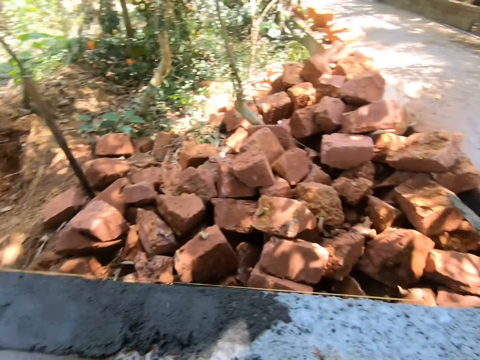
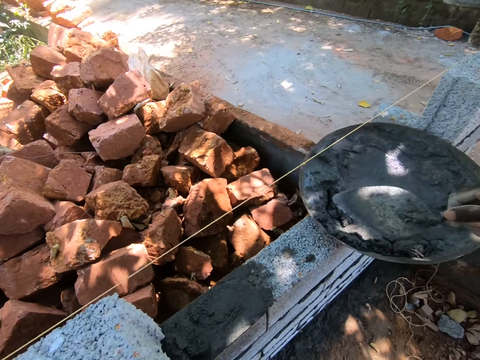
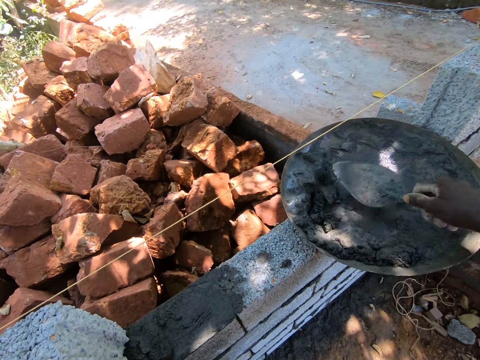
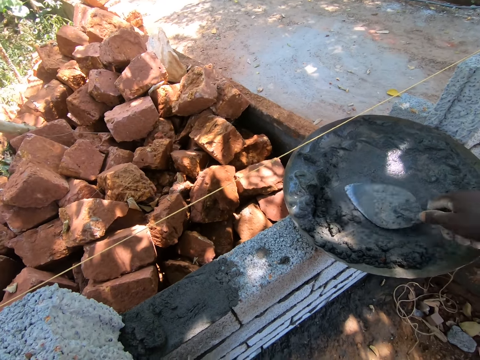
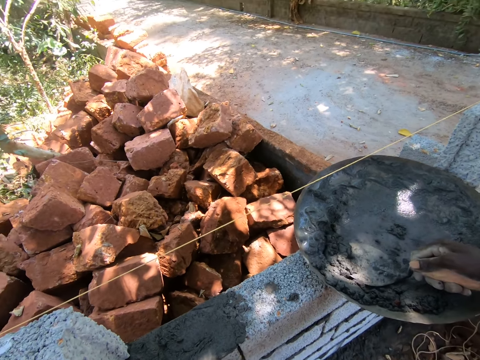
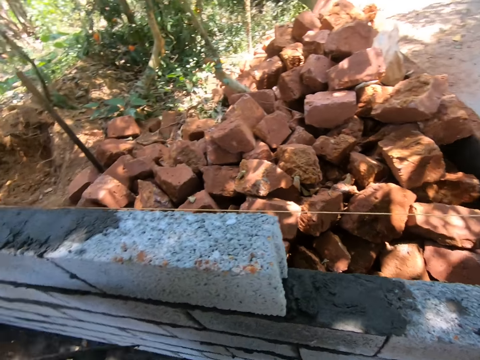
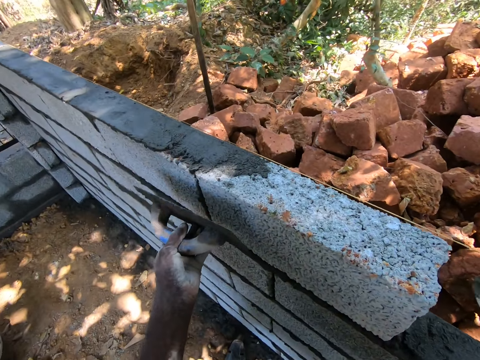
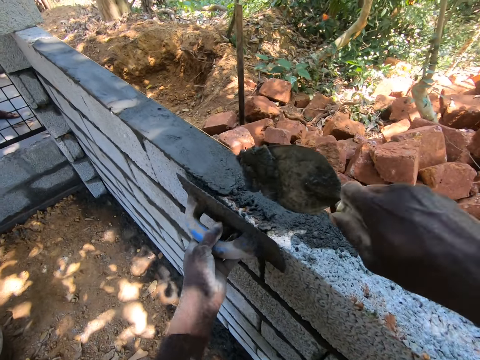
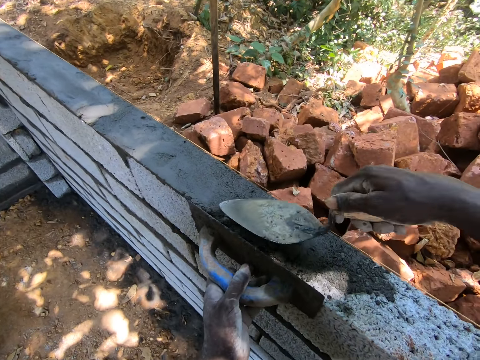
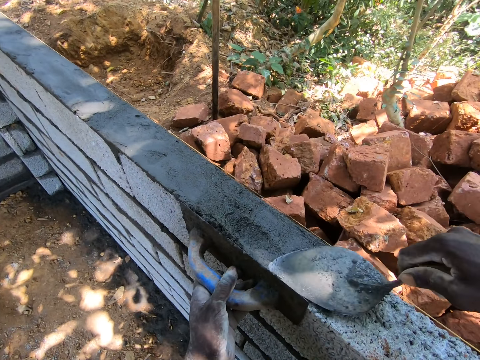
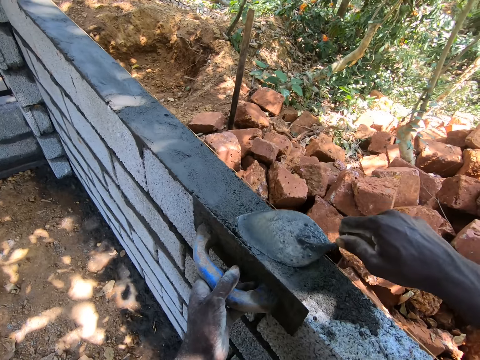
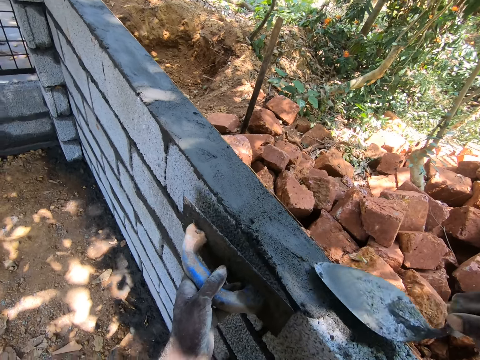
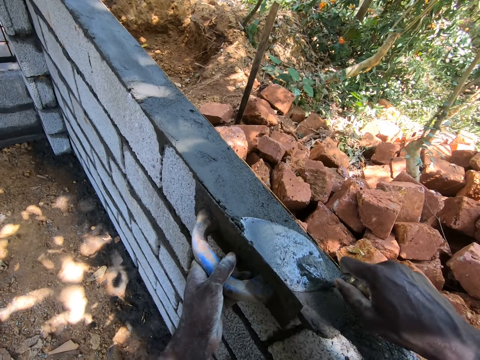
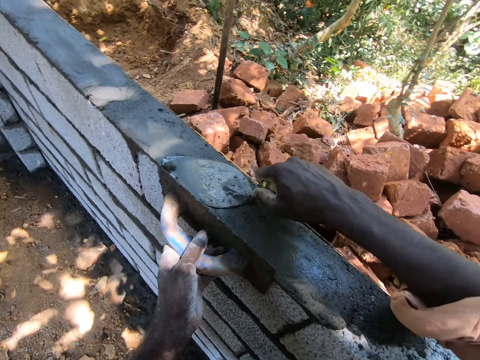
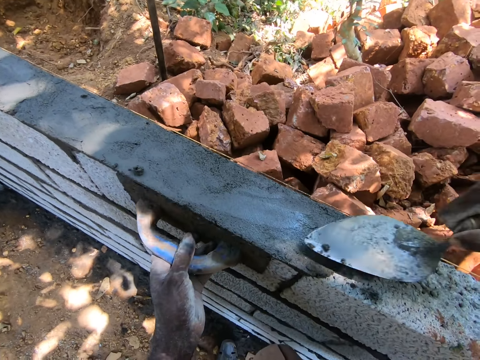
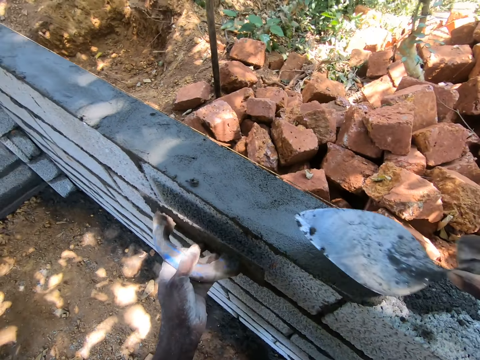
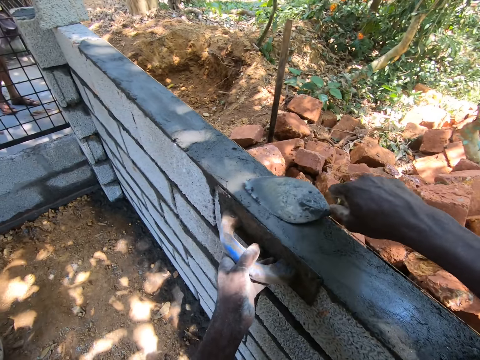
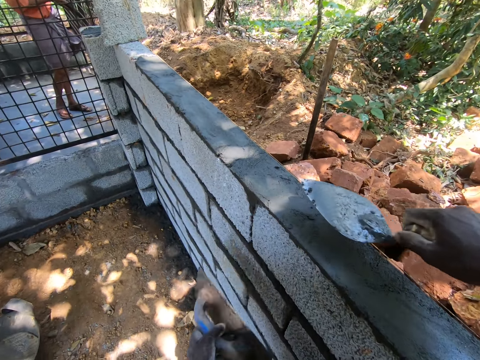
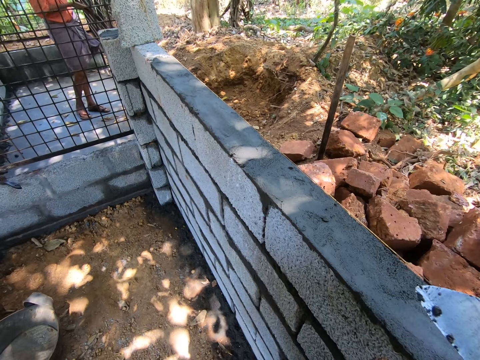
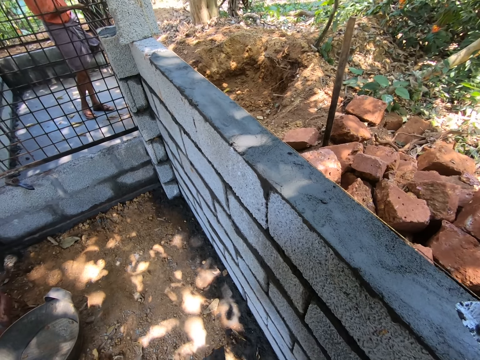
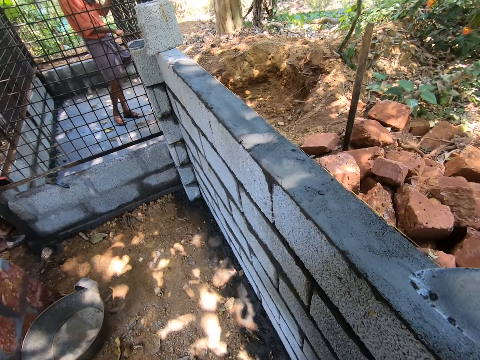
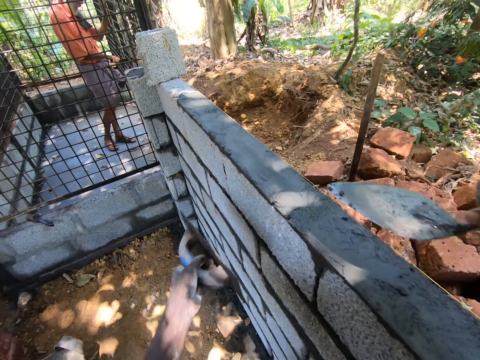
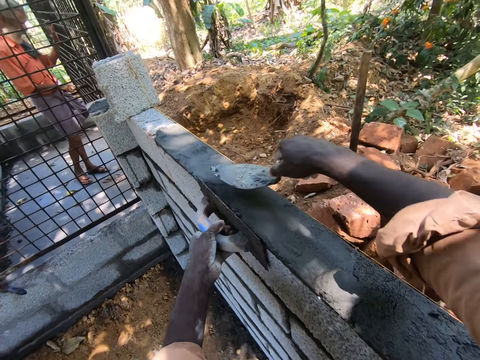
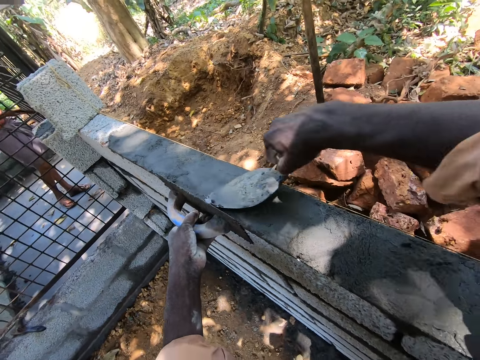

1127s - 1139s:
The camera wearer scoops cement with a trowel. They spread cement with the trowel.

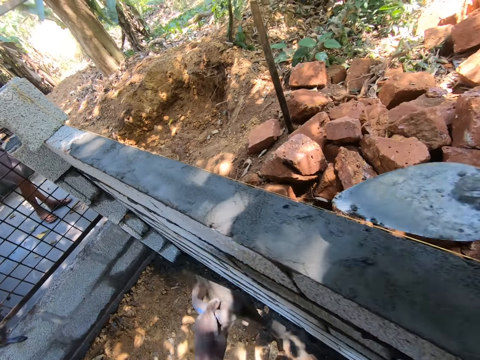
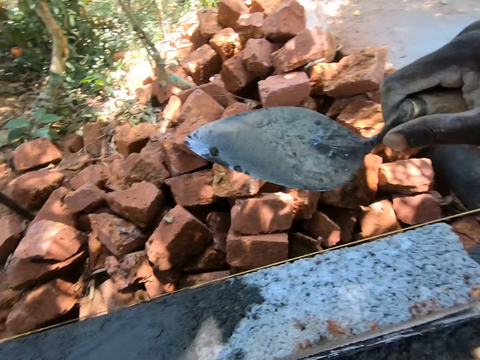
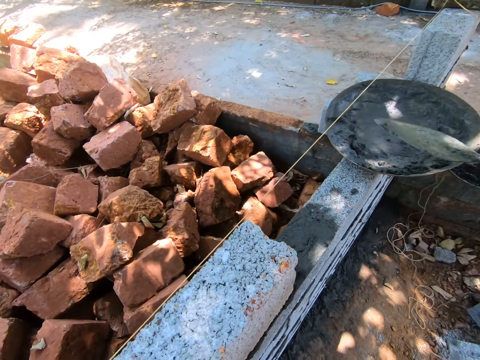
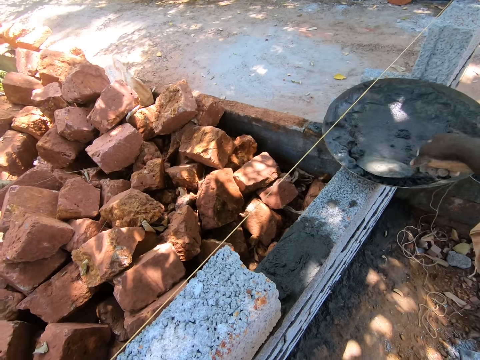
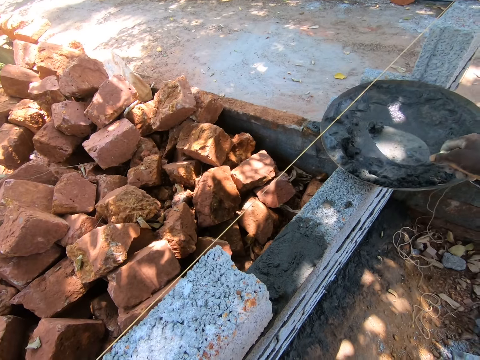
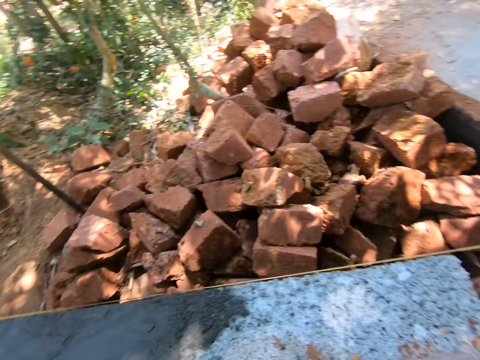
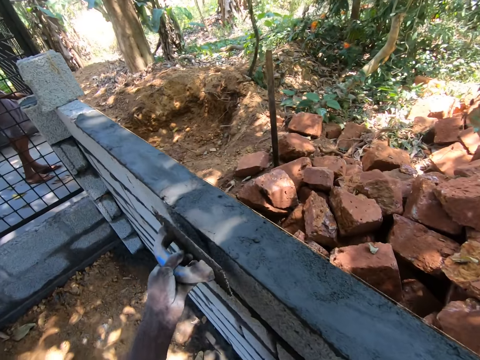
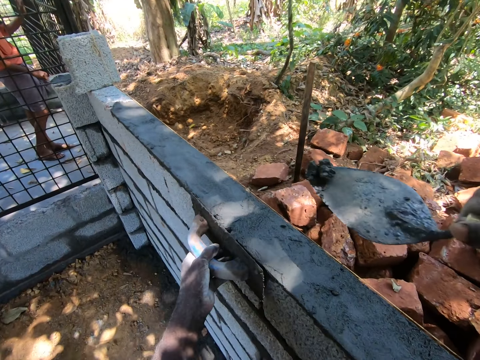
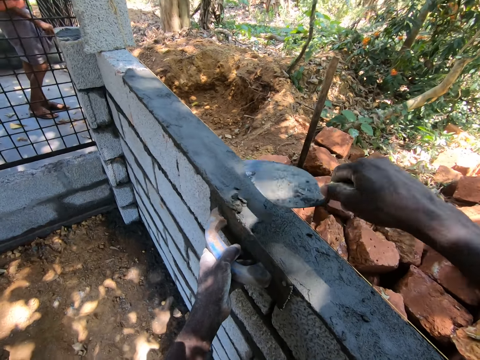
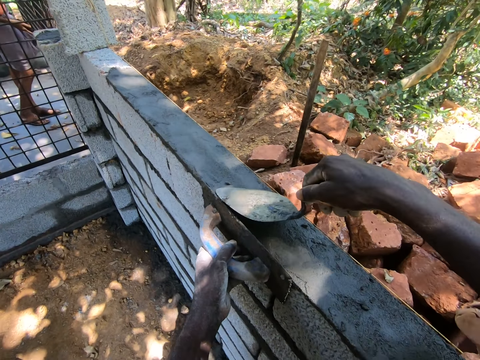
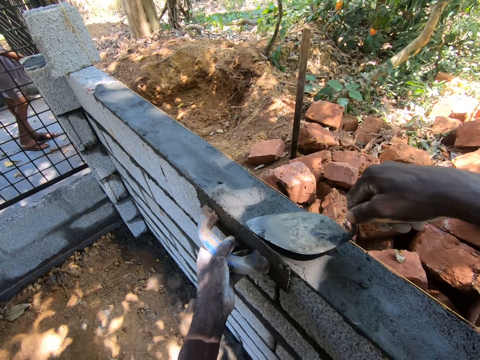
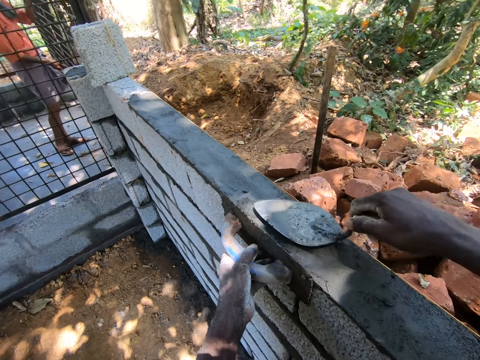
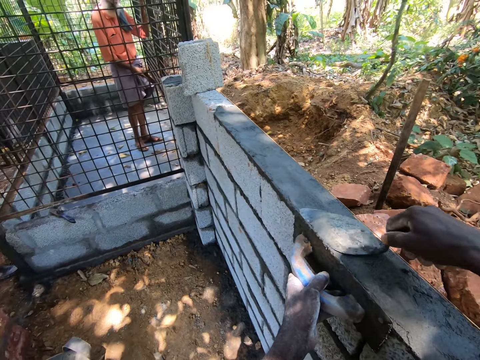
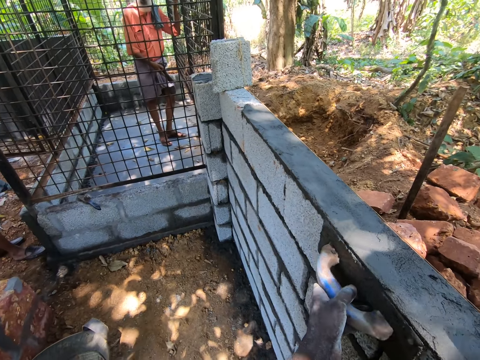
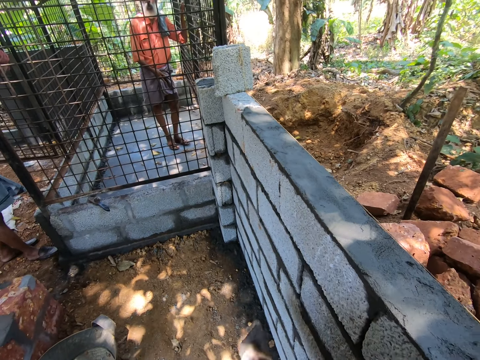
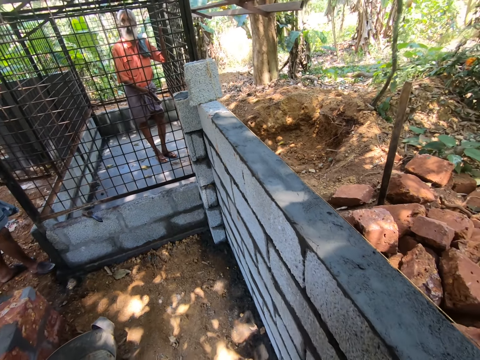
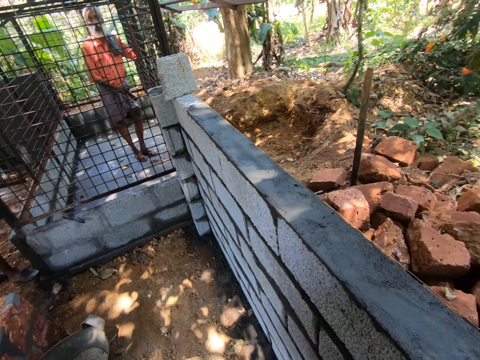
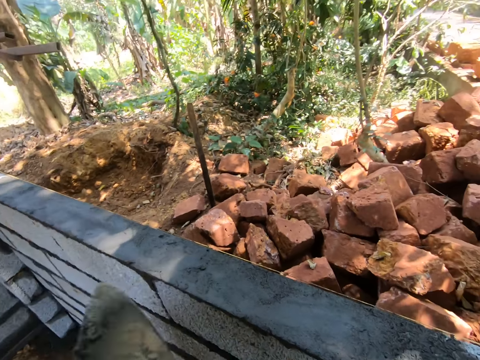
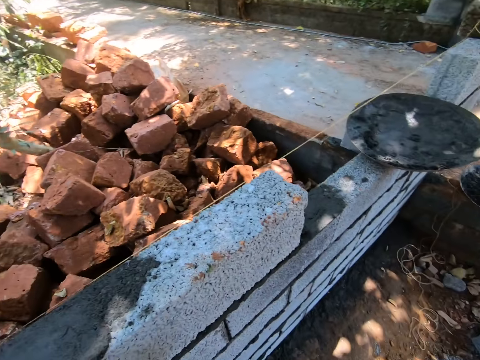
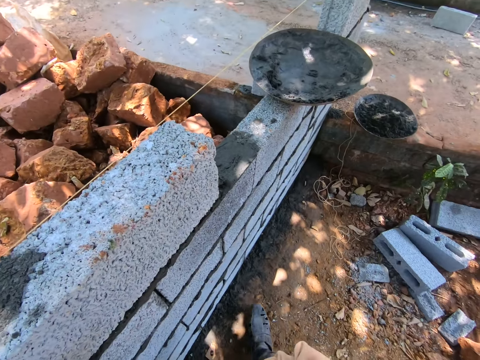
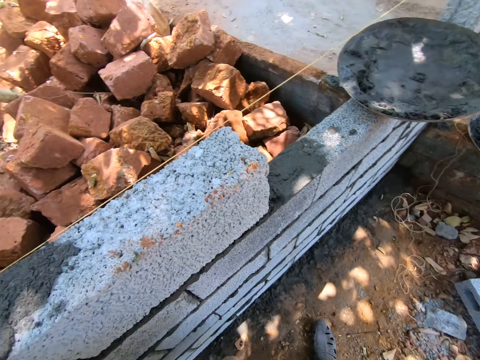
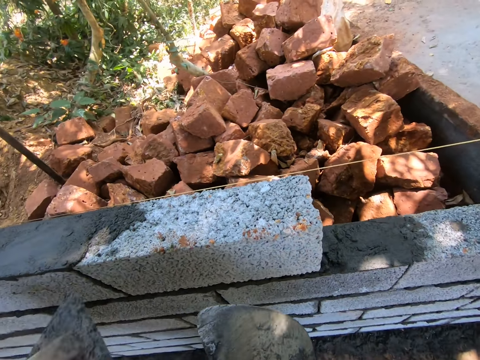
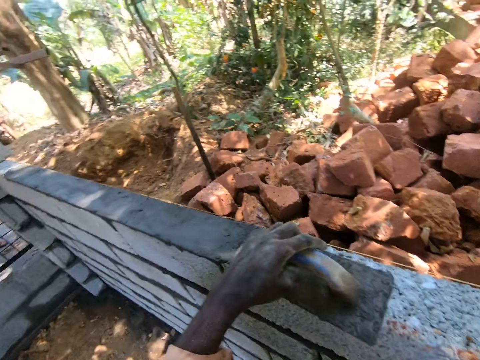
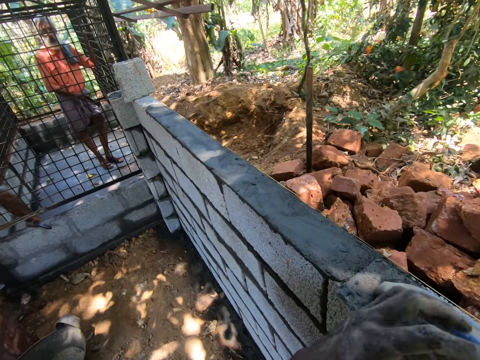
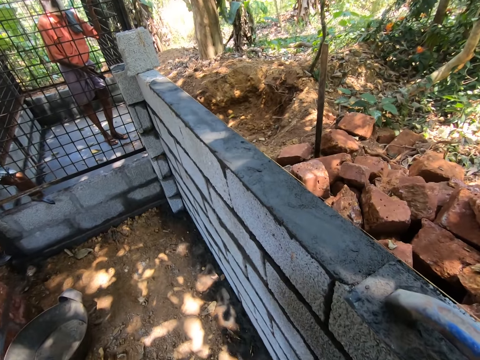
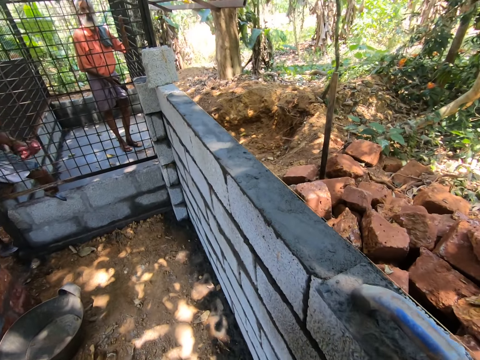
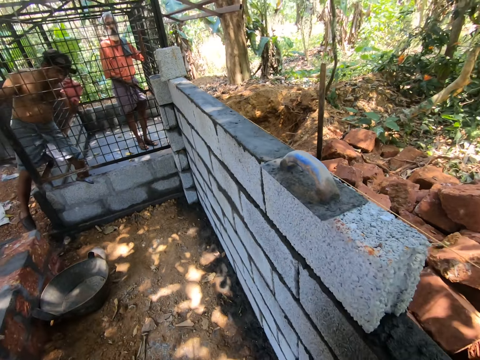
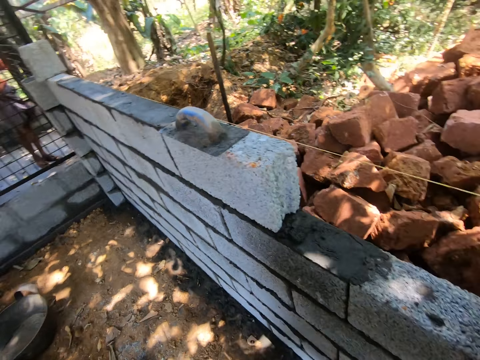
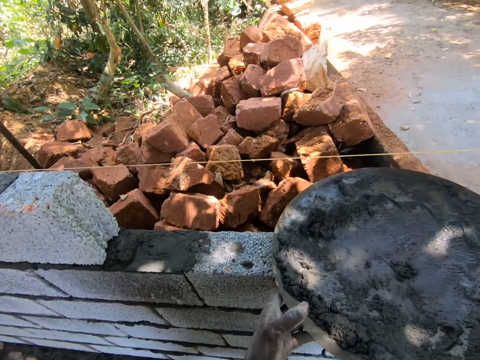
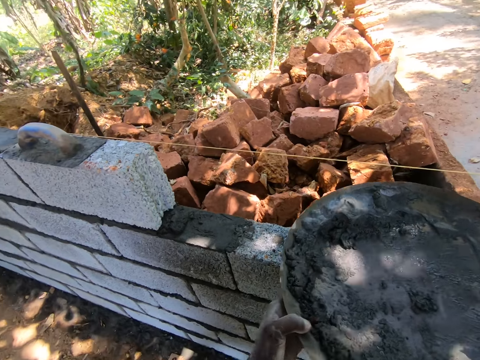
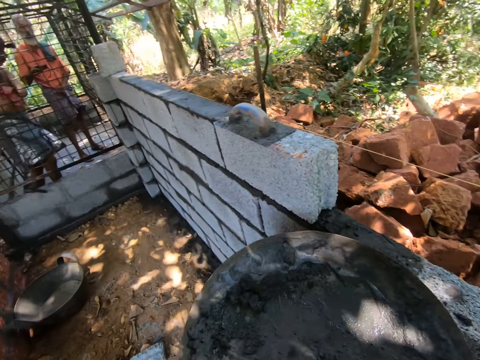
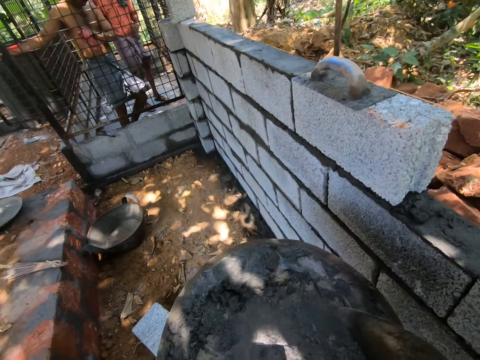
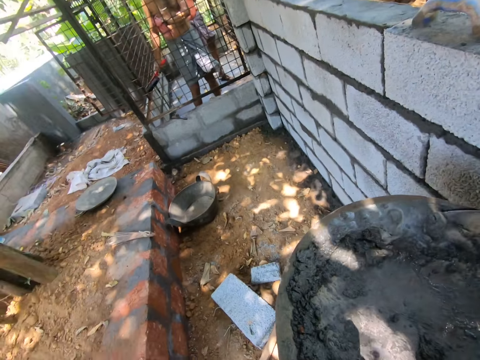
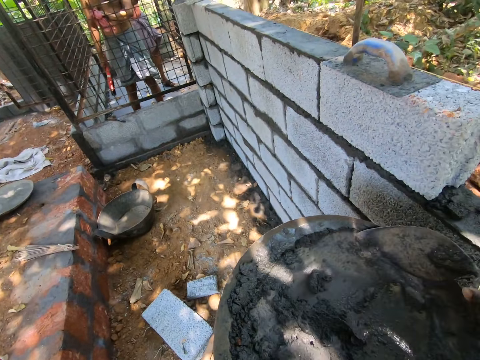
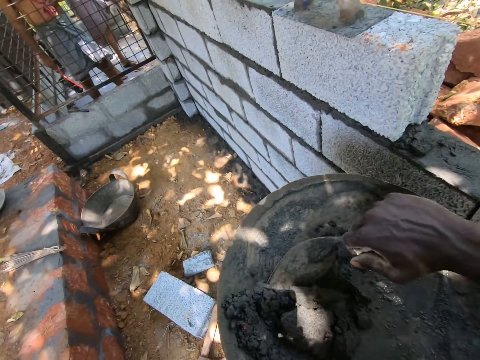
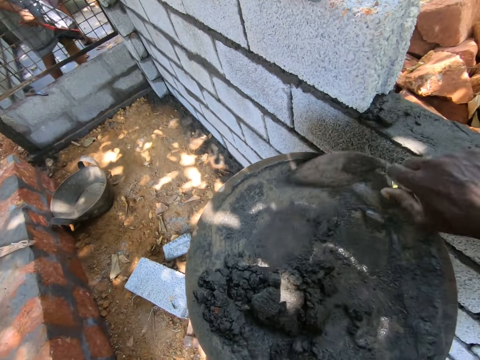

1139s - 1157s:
The camera wearer turns around. They scoop cement with a trowel or shovel. They plaster the brick with the shovel. They pour cement between the bricks. They spread cement with the trowel. They look around. They put down the trowel. They interact with someone. They pick up a sand basin. They mix cement with the trowel. They collect sand with the shovel.
